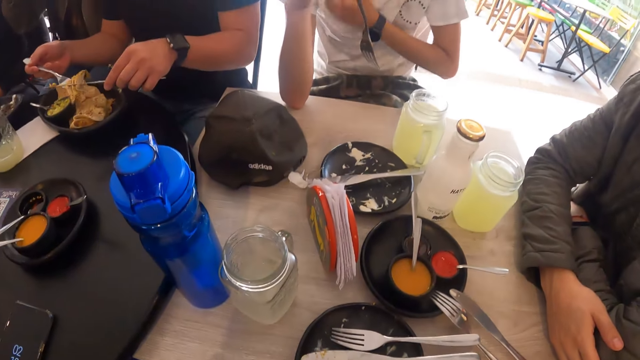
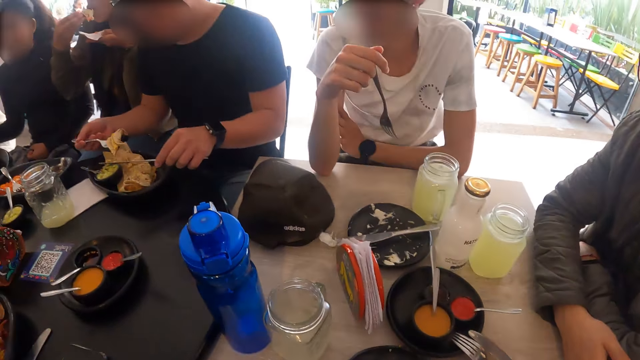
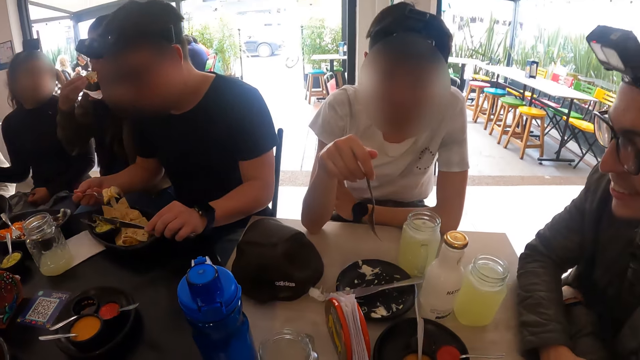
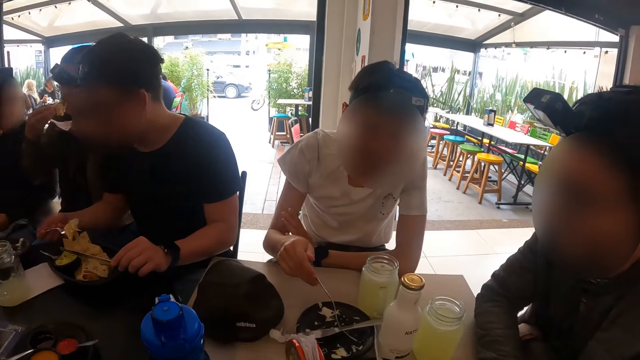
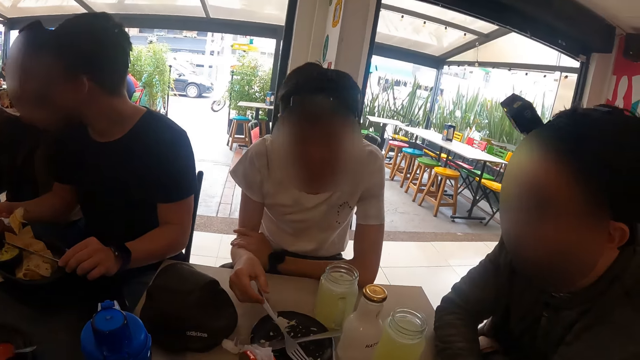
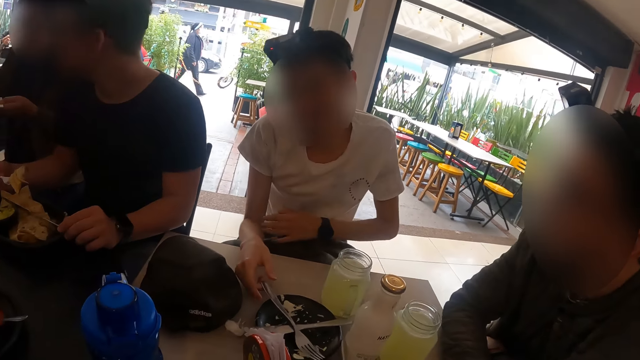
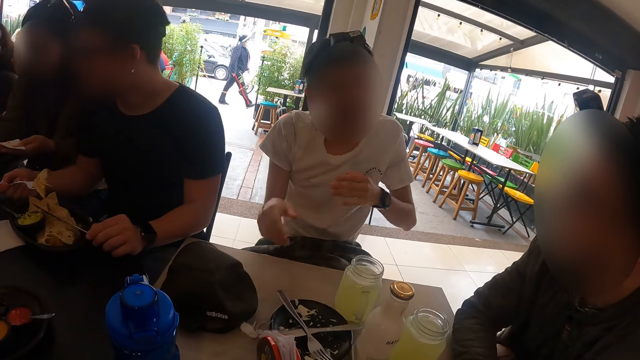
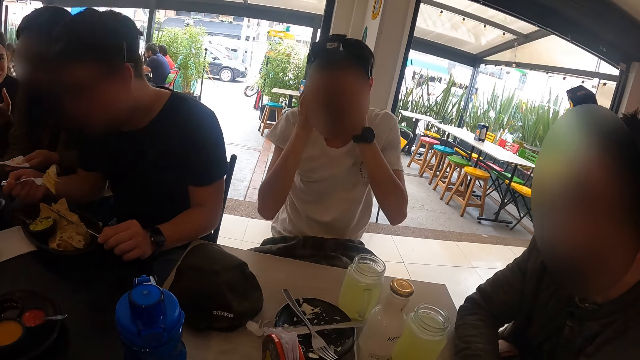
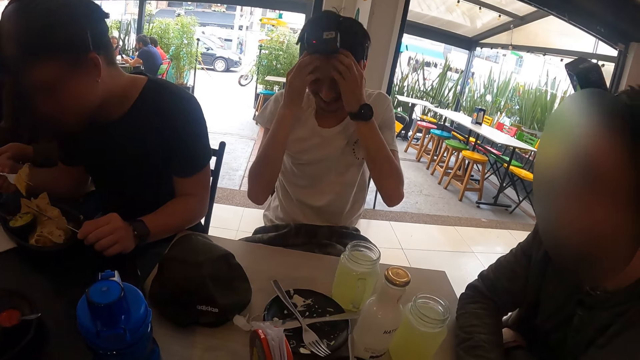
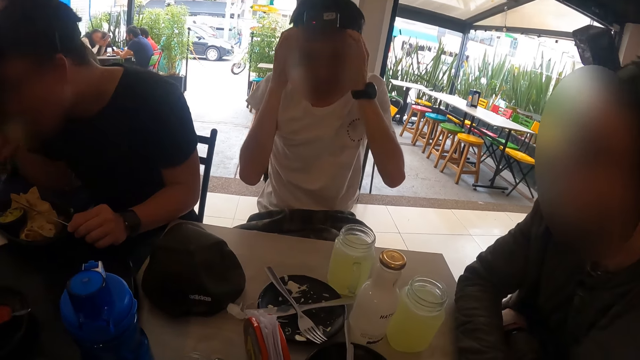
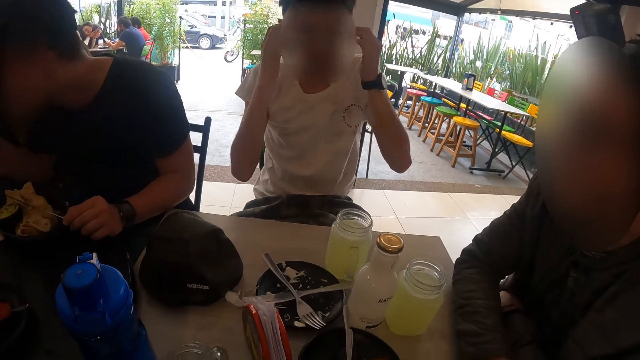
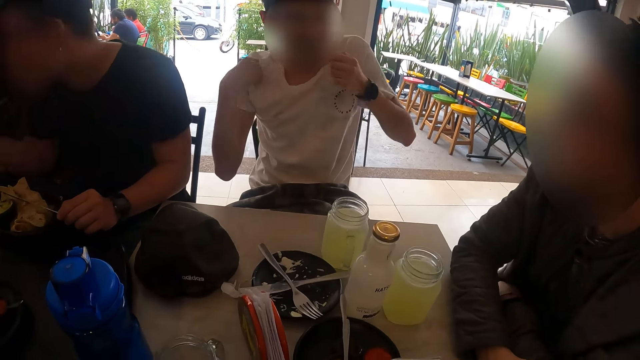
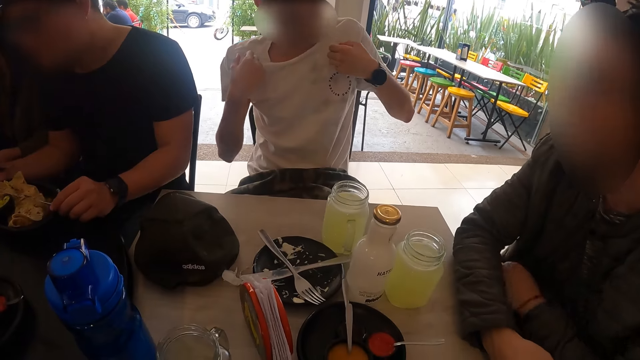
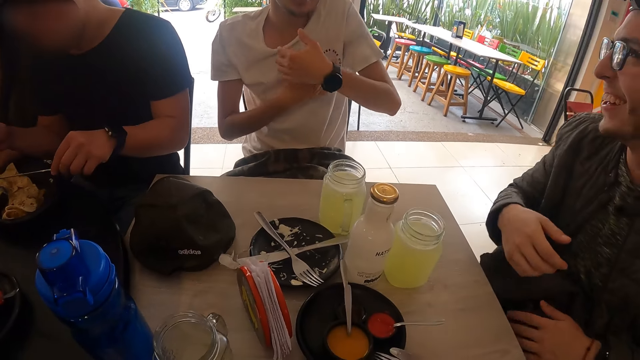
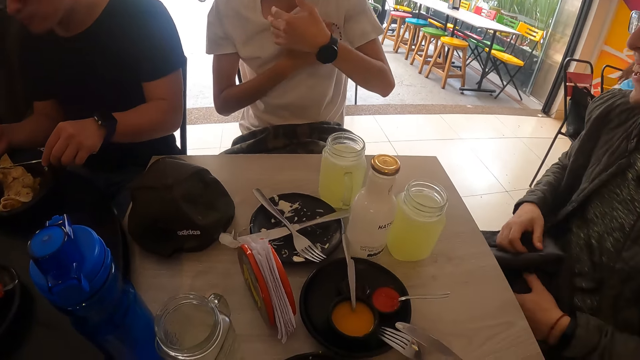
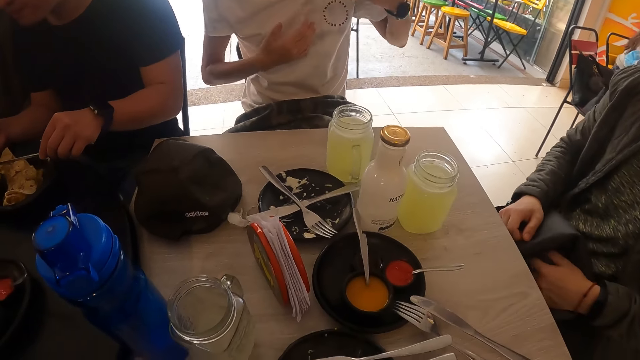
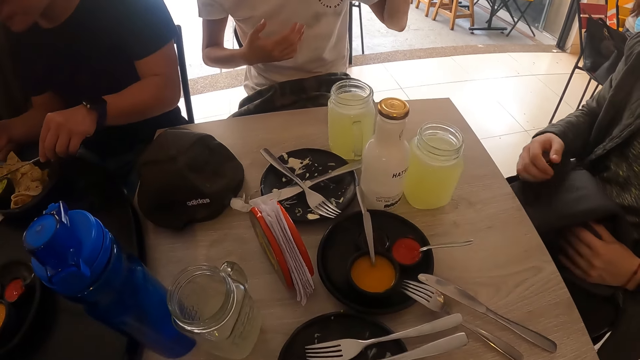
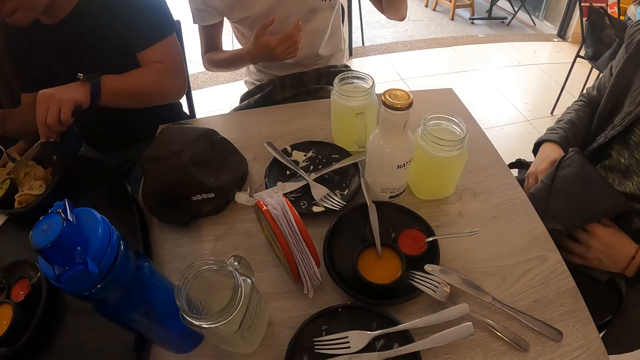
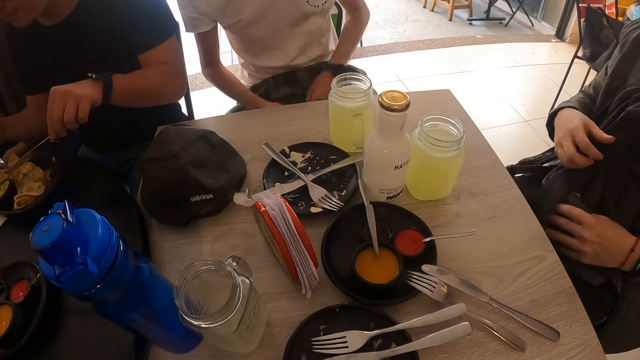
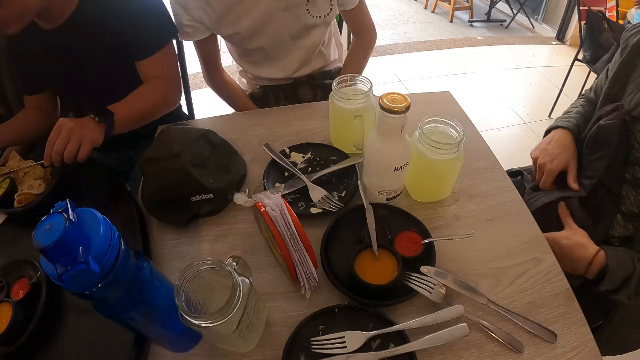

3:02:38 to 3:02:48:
A man moves his hand, places his hand on the table and places the fork in the plate. The man puts his hands on his face. Another man interacts with the first man.

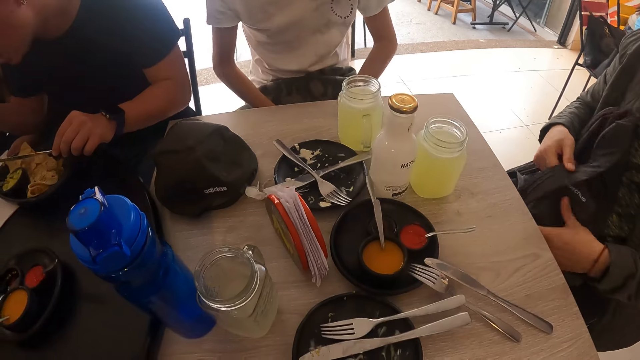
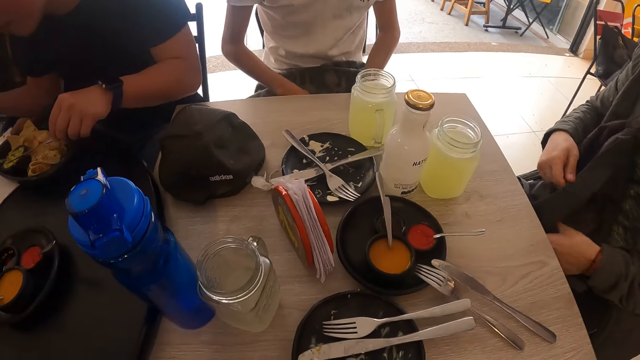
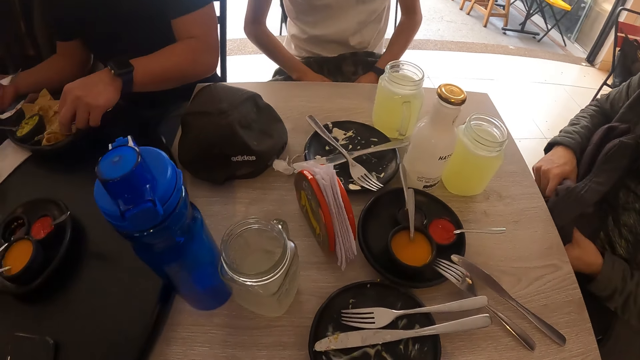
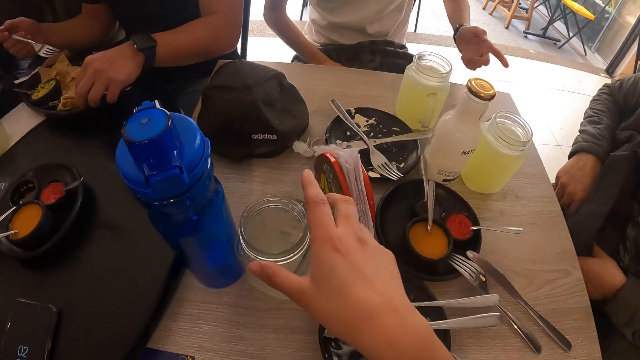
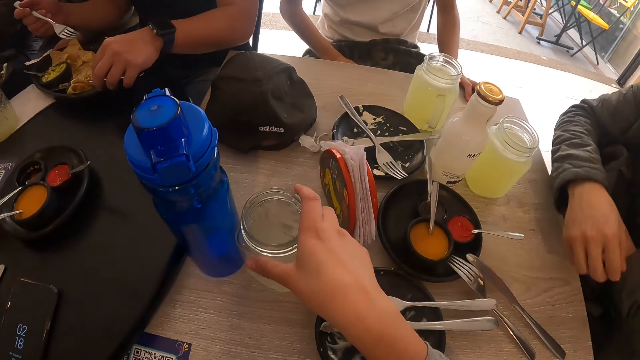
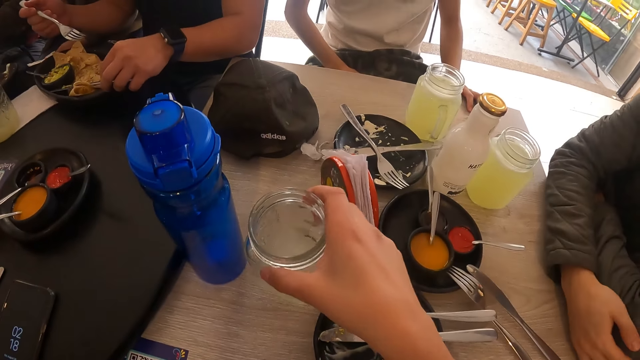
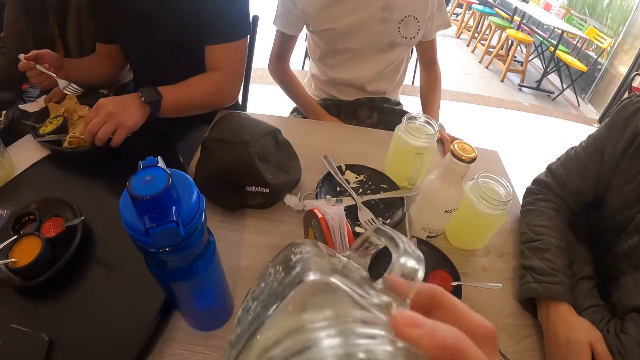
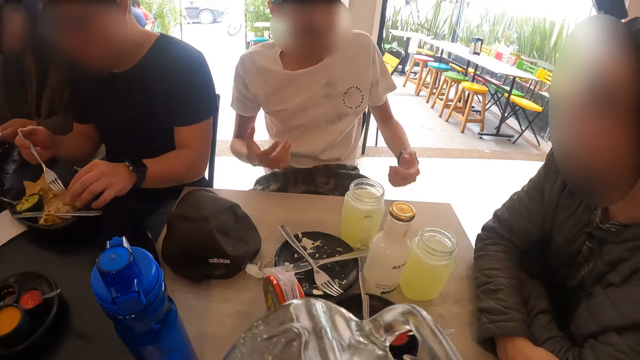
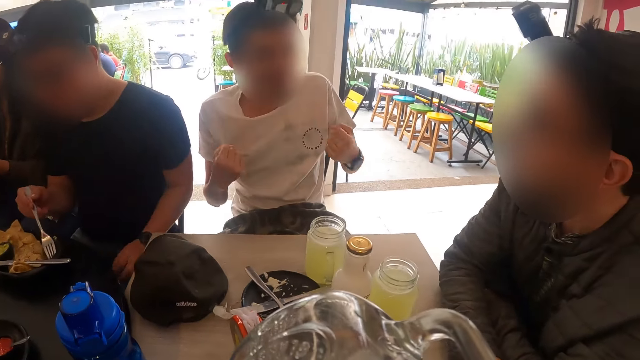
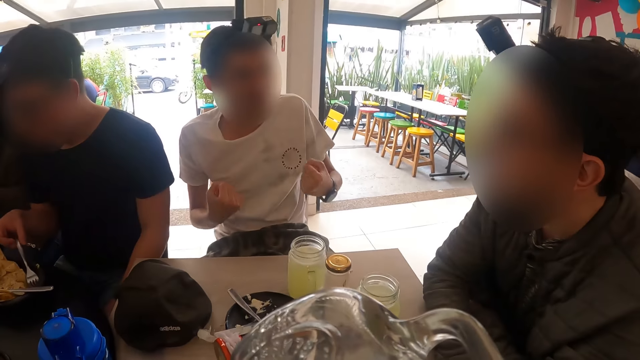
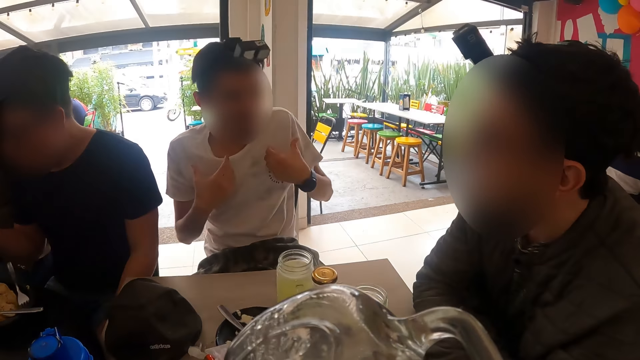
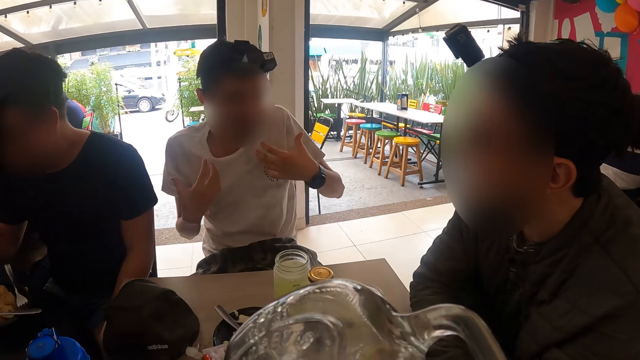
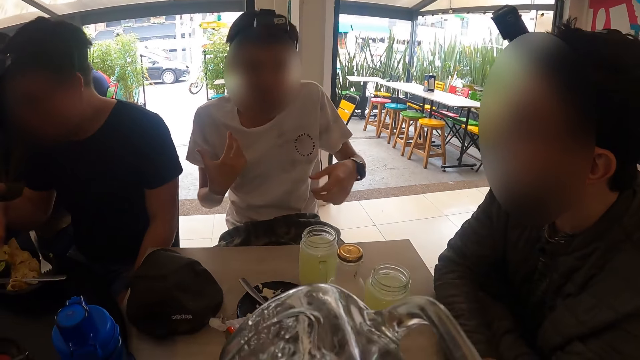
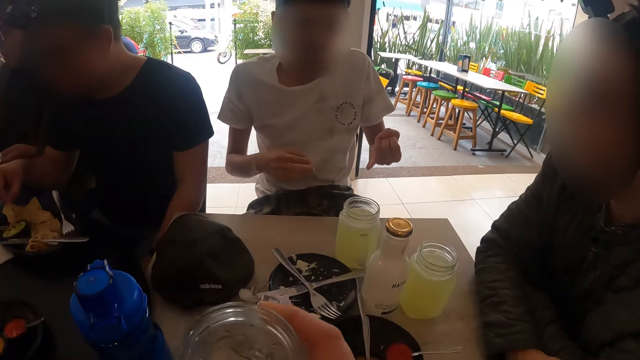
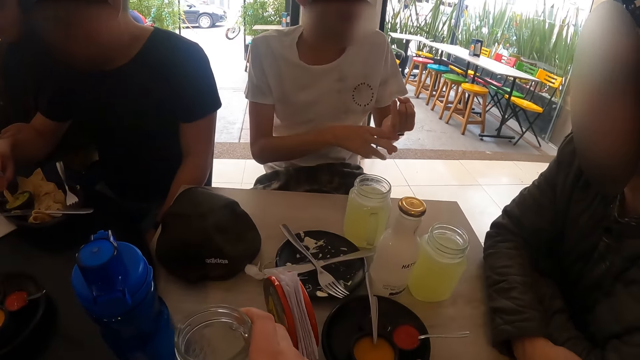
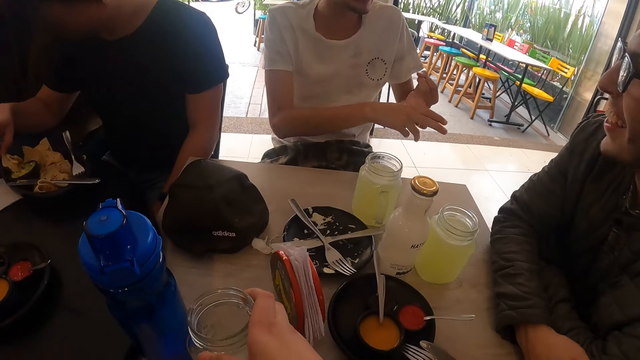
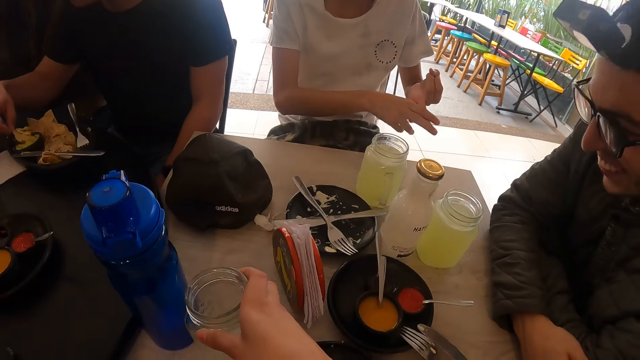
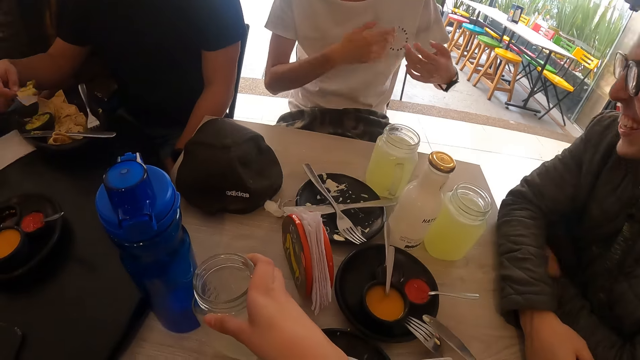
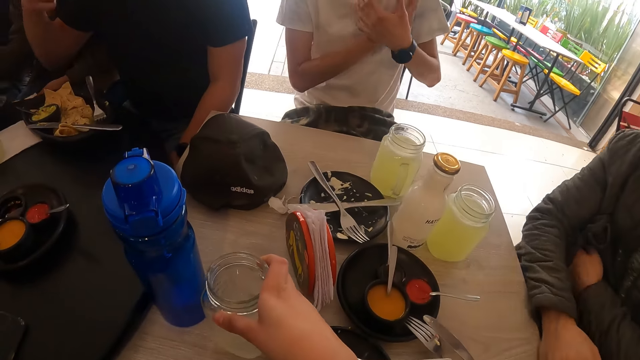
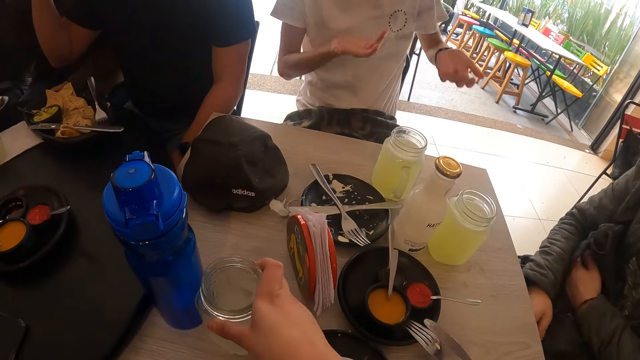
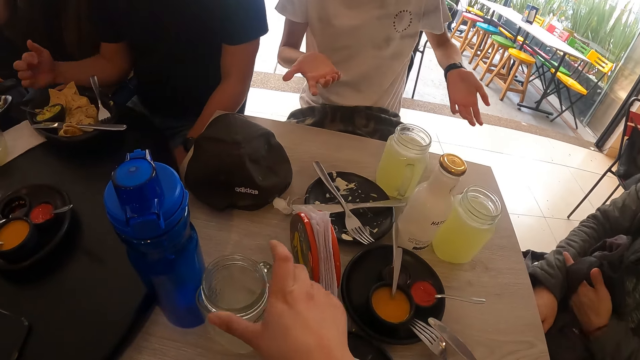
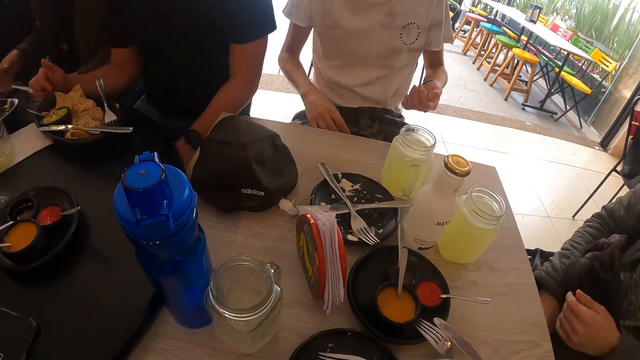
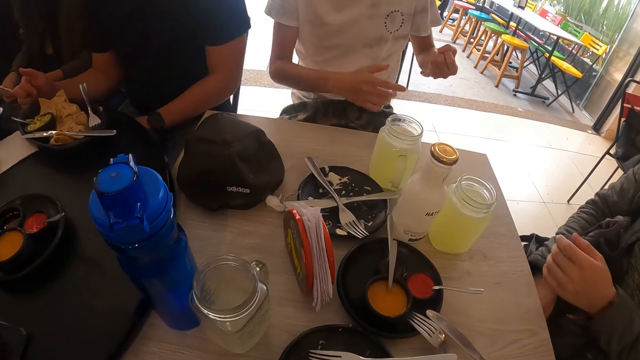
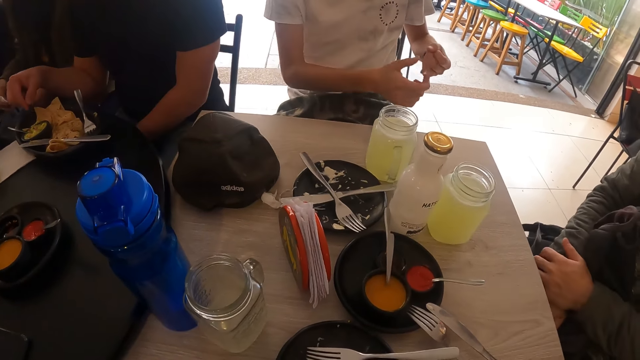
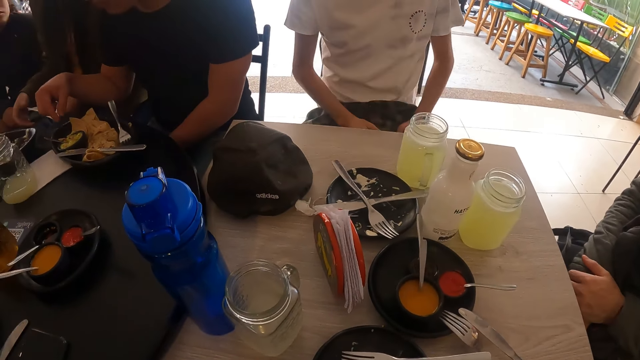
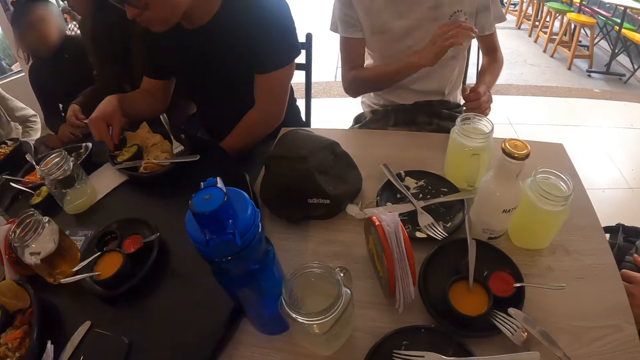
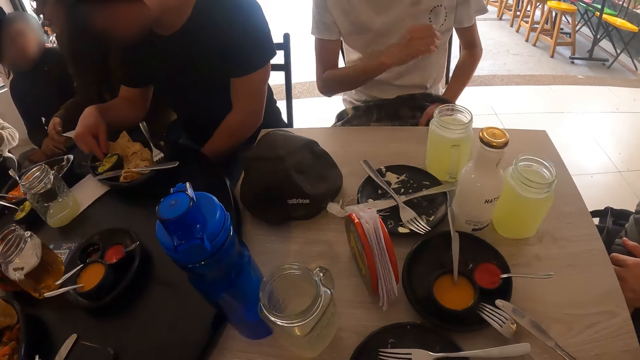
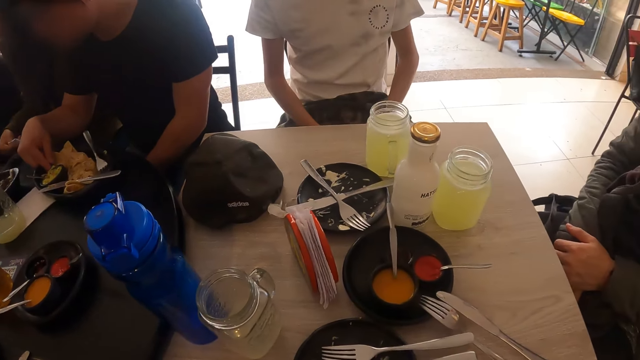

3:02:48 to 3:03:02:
A man adjusts the backpack. The camera wearer picks up the glass on the table with her right hand. She drinks from the glass in her right hand. Another man interacts with the first man. The camera wearer drops the glass in her right hand on the table. The second man counts his fingers. The second man interacts with the first man.
